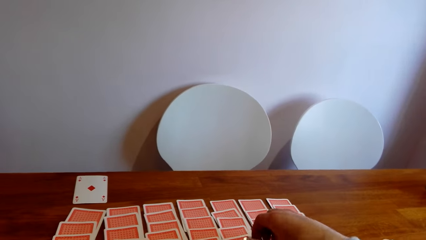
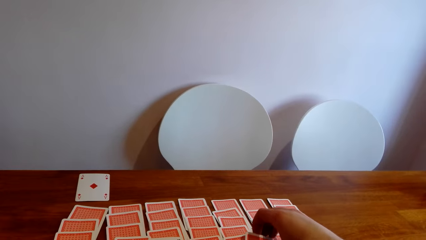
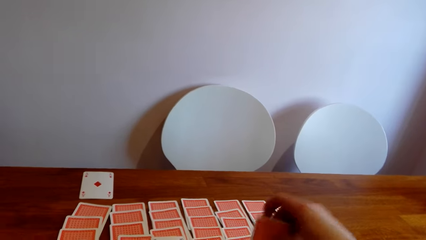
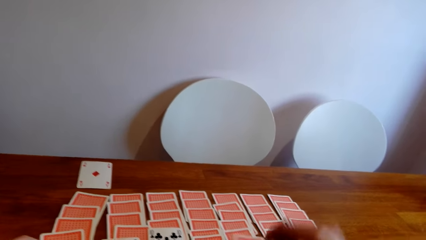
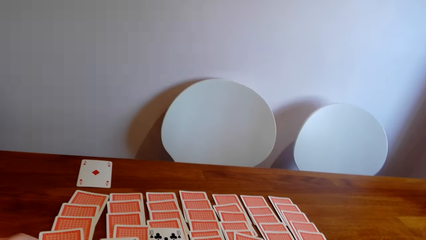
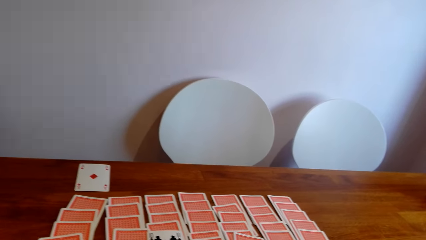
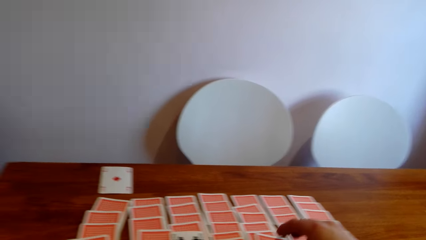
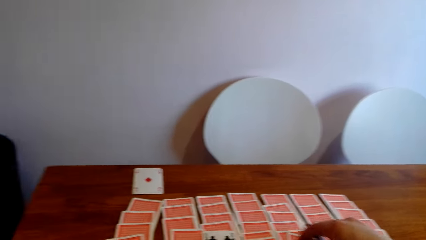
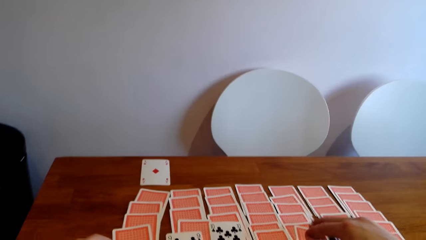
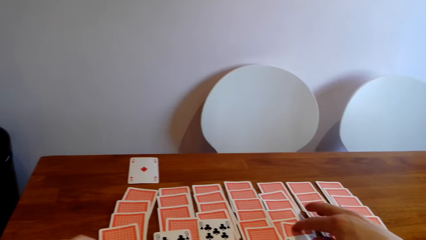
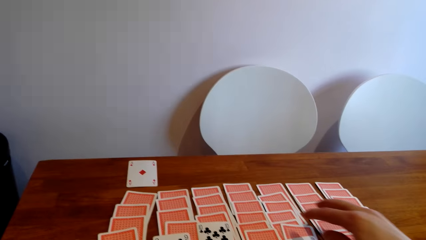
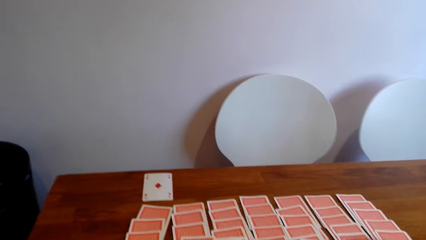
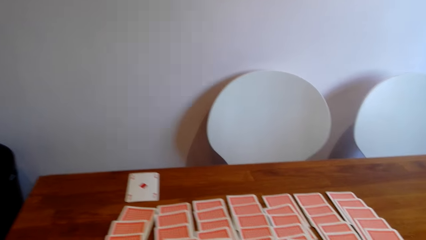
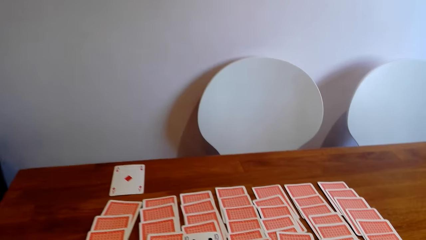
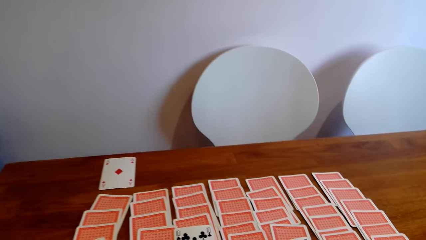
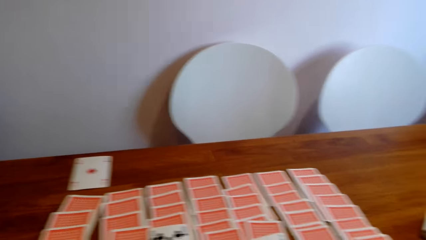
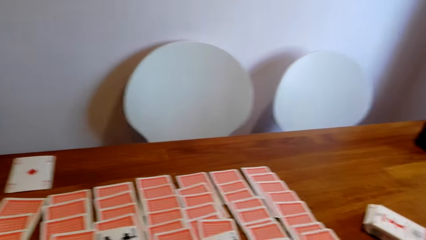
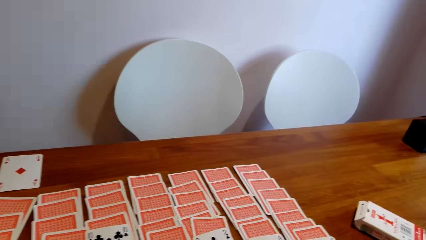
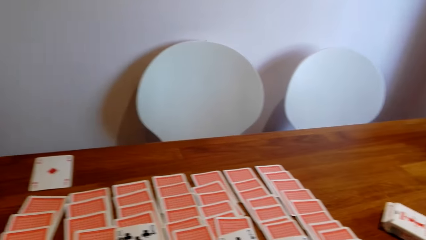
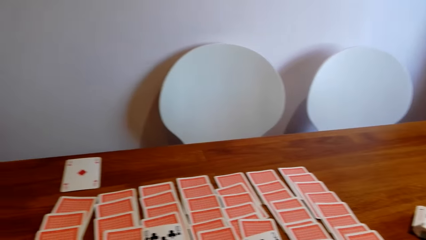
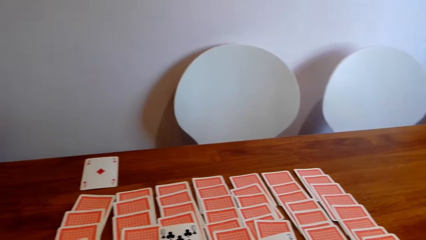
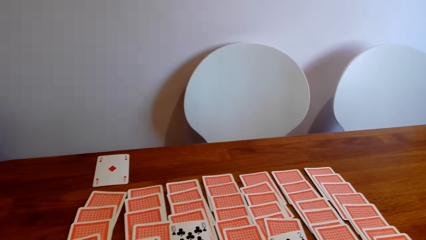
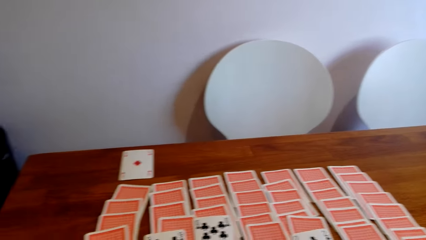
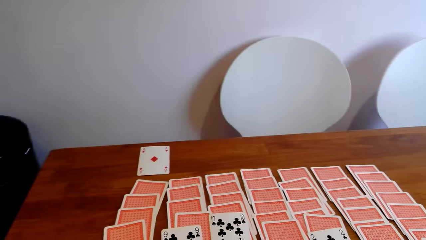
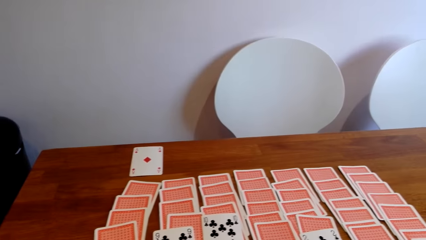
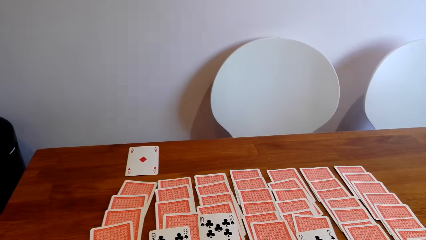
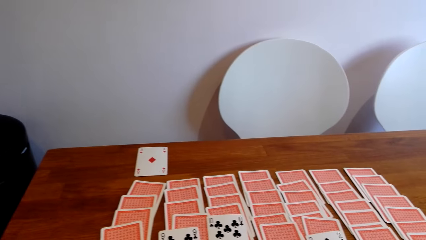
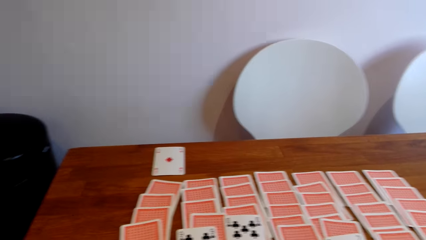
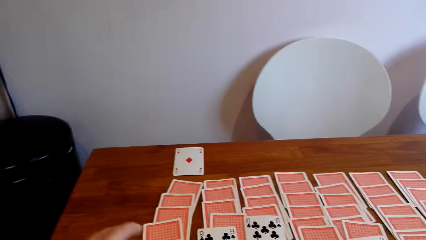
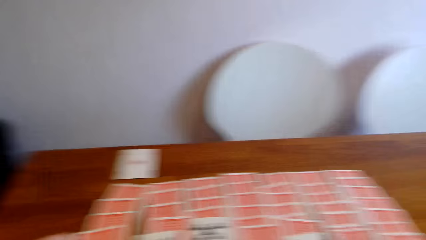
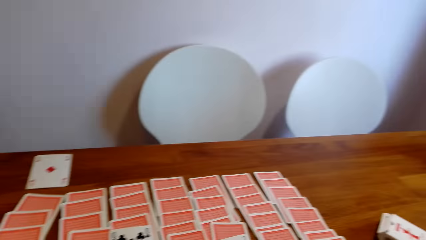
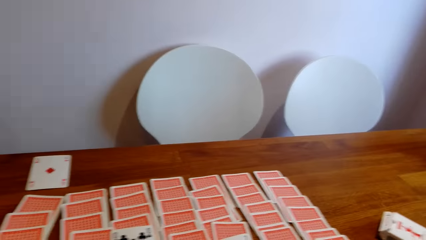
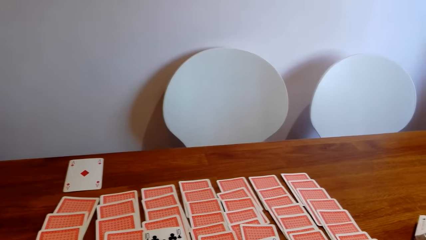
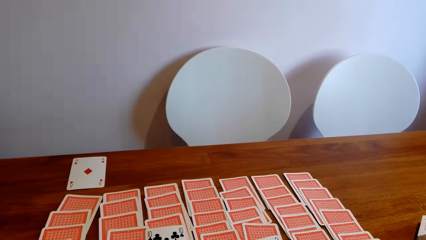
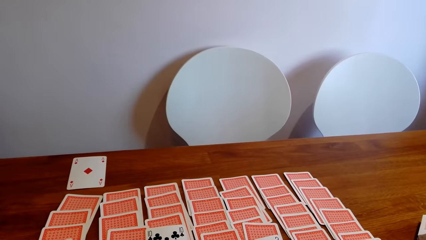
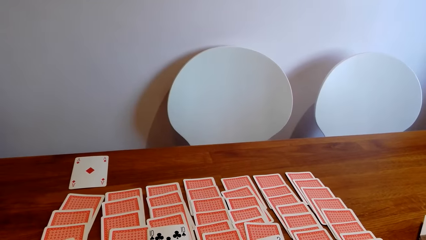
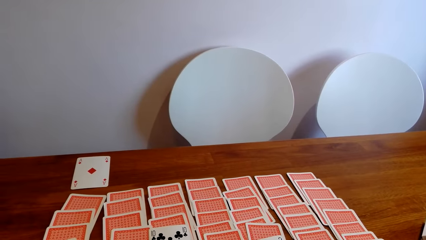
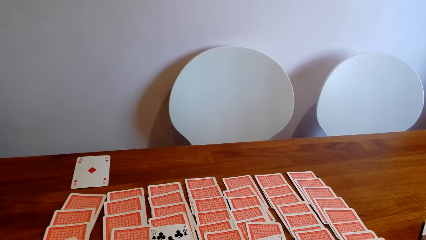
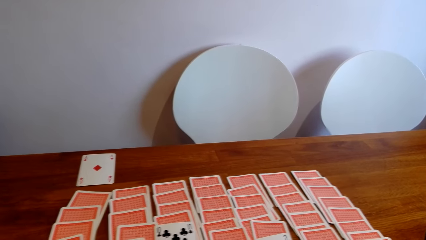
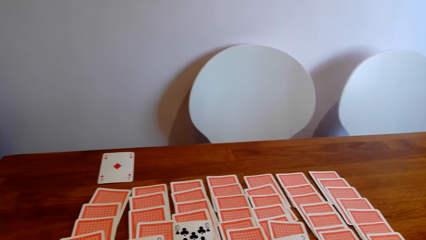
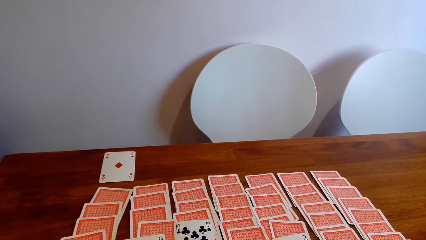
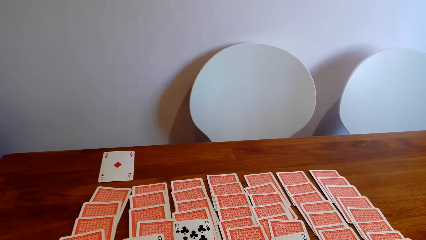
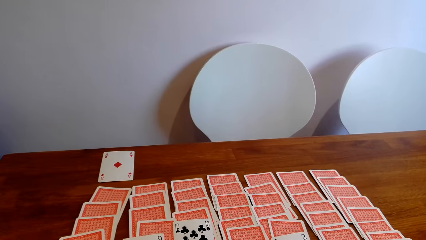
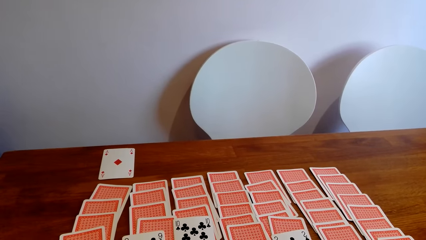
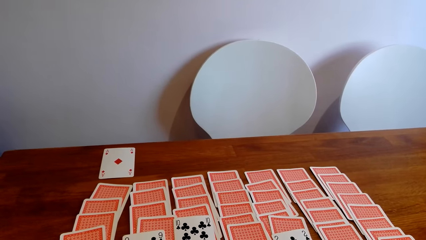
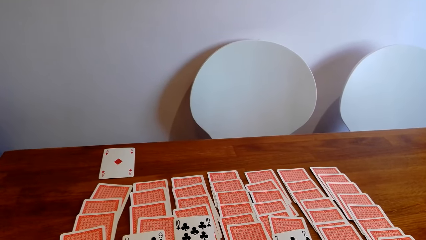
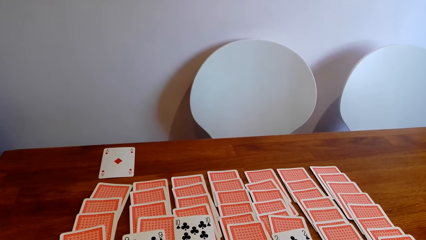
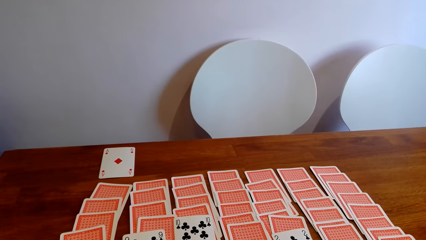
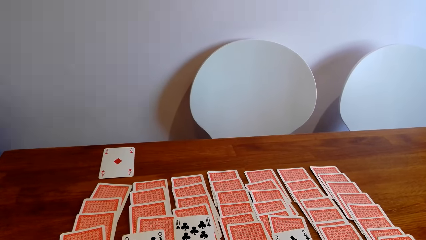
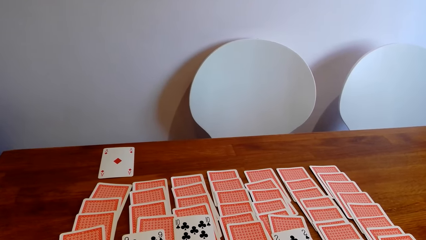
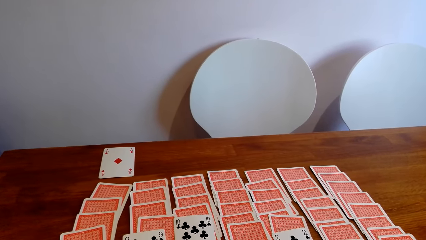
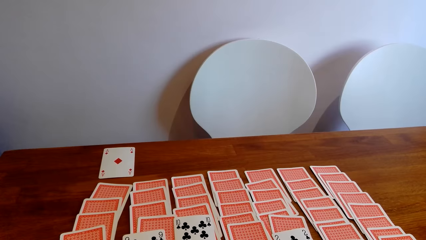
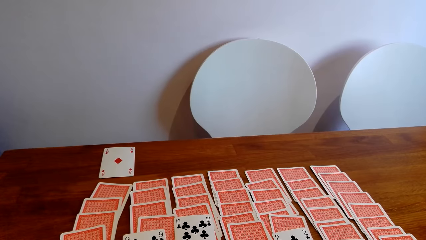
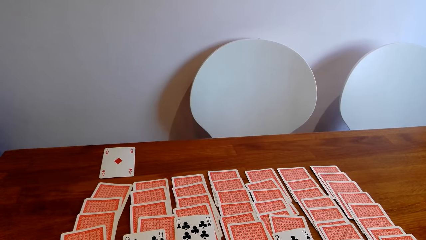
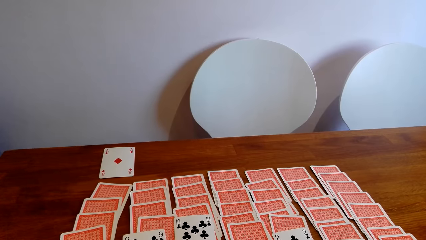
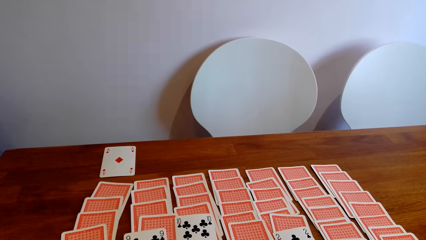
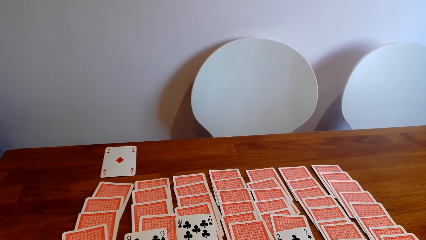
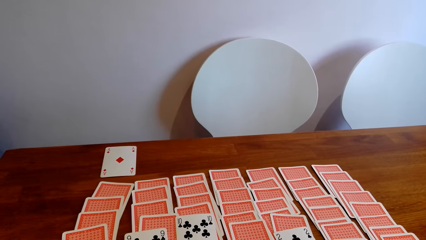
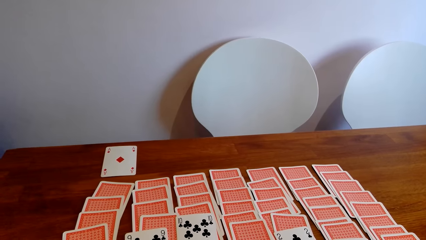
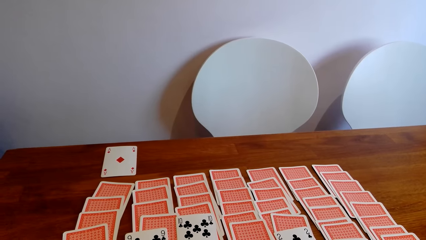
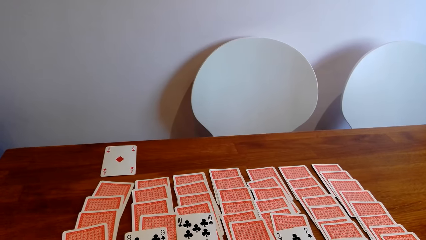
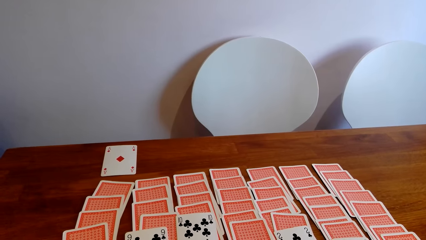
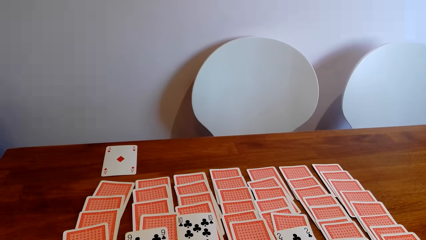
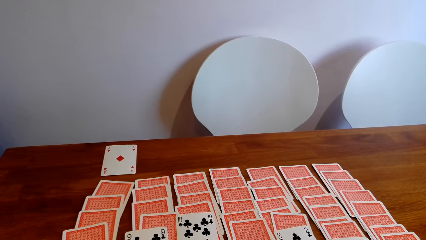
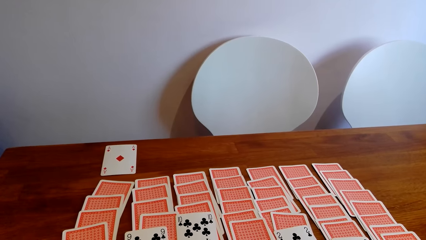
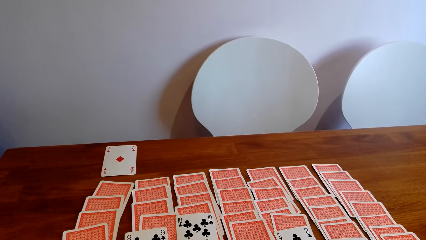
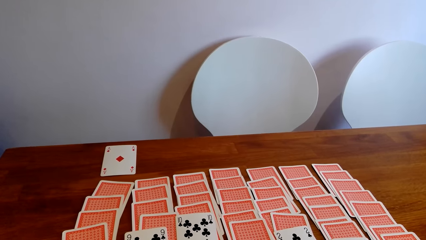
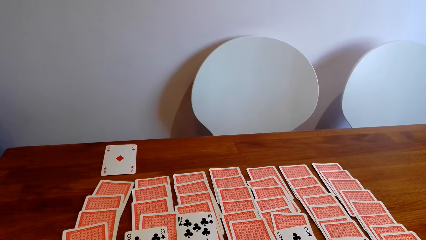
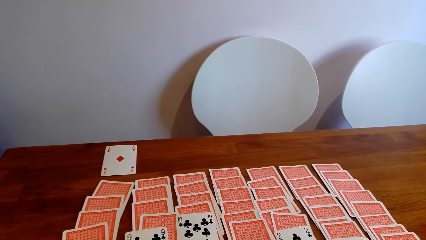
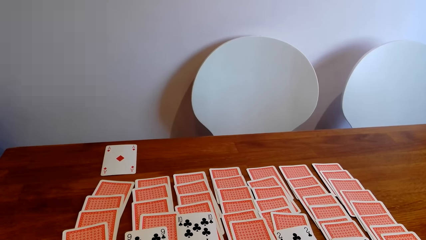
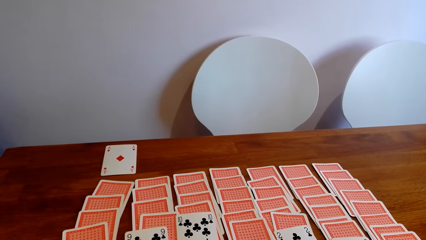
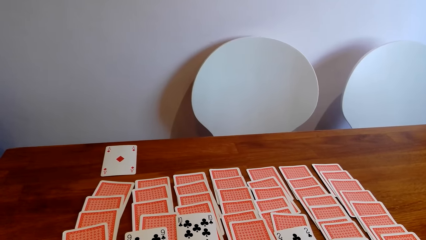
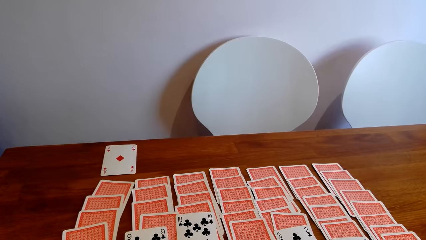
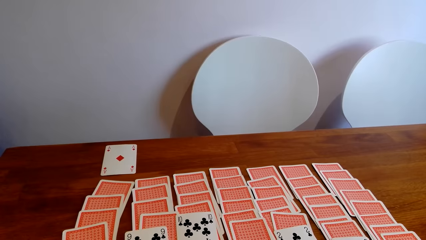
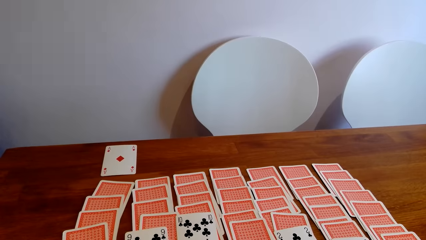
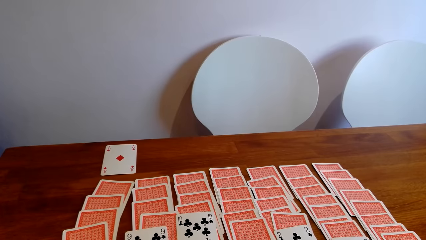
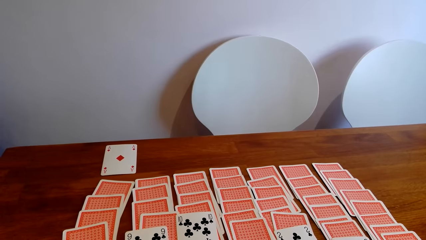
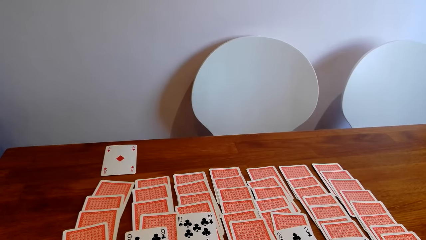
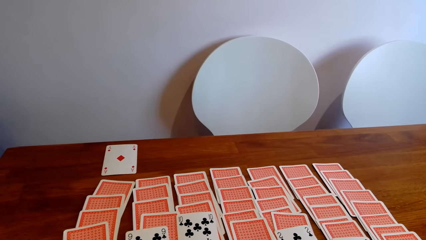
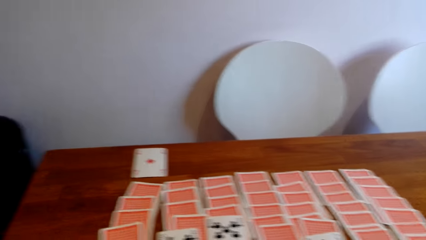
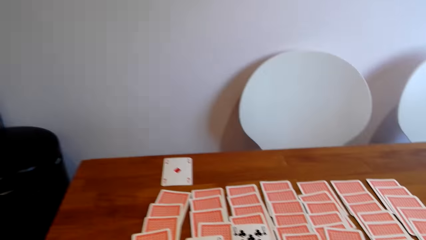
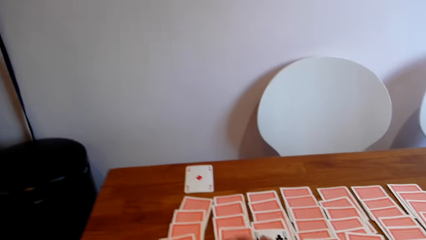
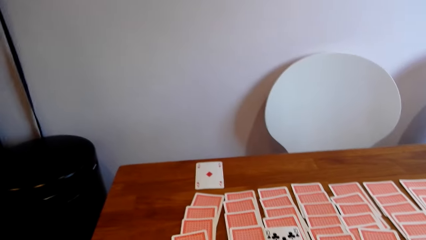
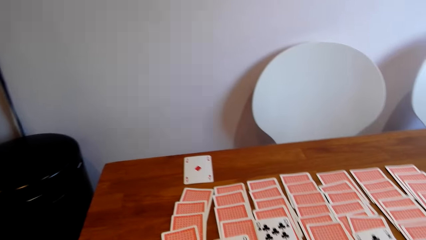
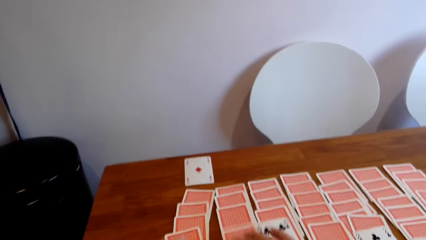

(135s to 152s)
The camera wearer turns a card.
